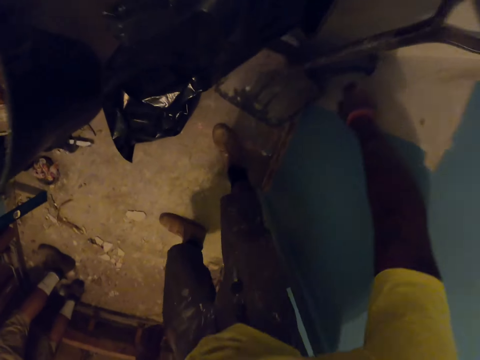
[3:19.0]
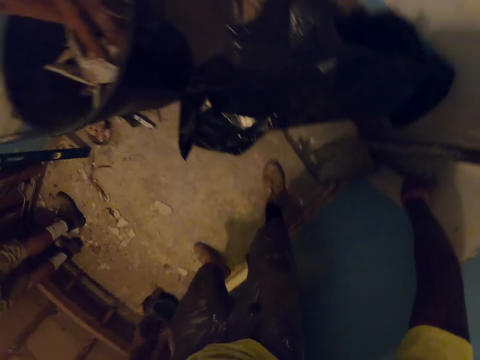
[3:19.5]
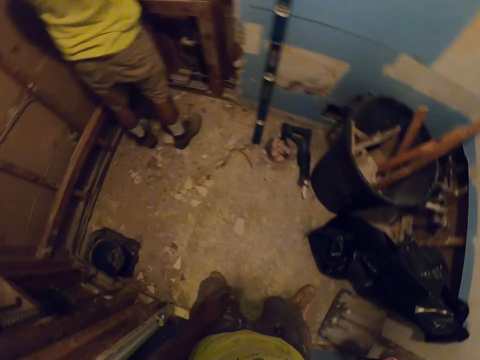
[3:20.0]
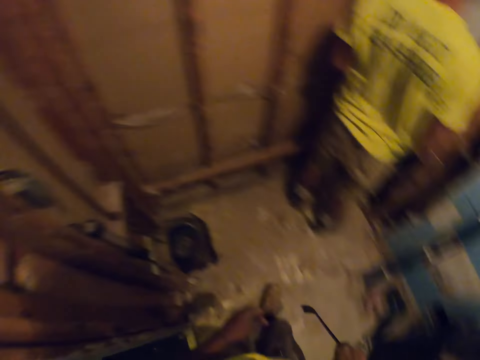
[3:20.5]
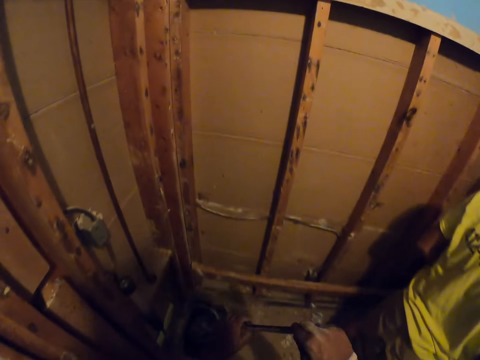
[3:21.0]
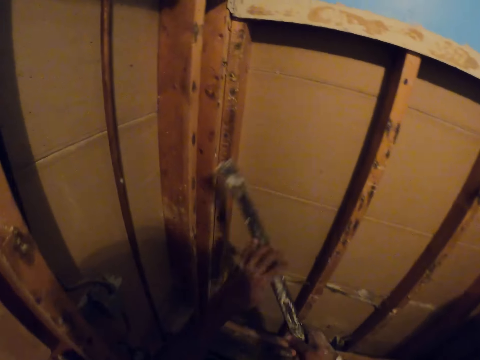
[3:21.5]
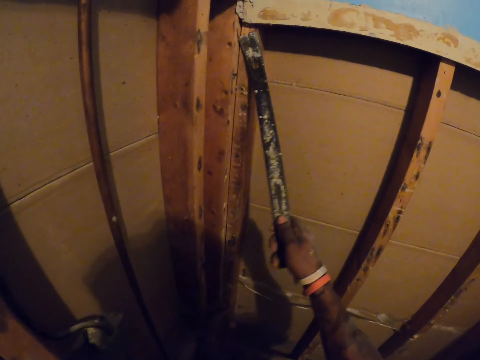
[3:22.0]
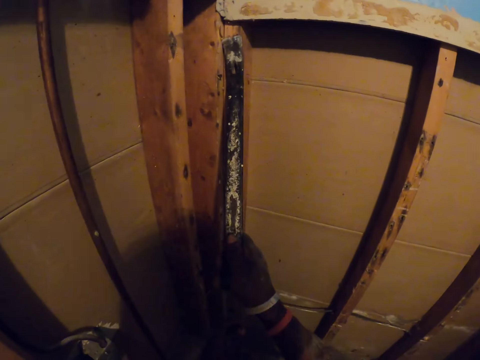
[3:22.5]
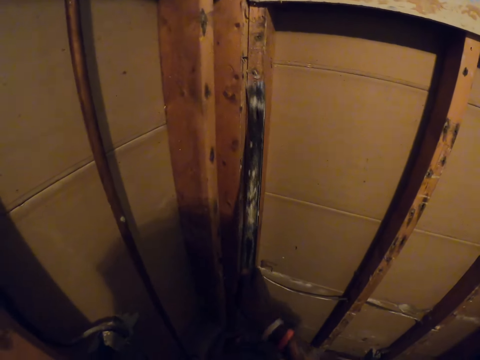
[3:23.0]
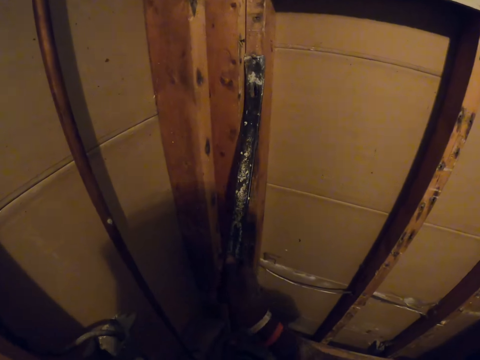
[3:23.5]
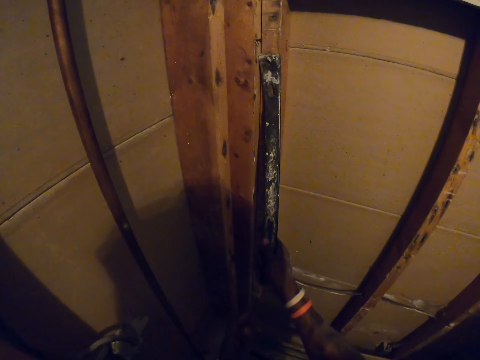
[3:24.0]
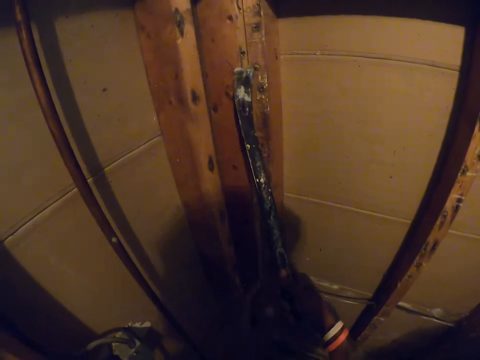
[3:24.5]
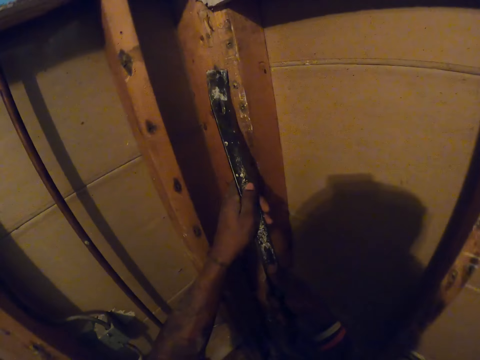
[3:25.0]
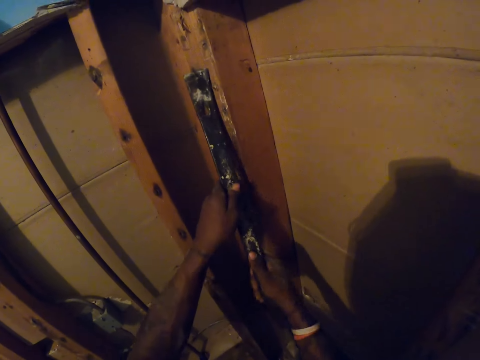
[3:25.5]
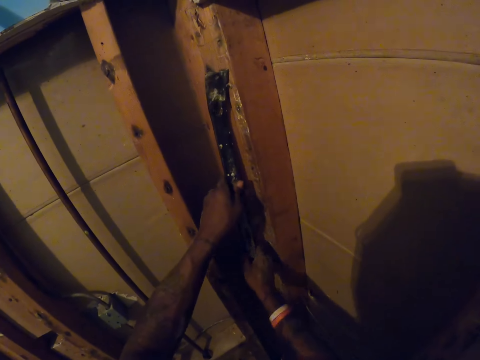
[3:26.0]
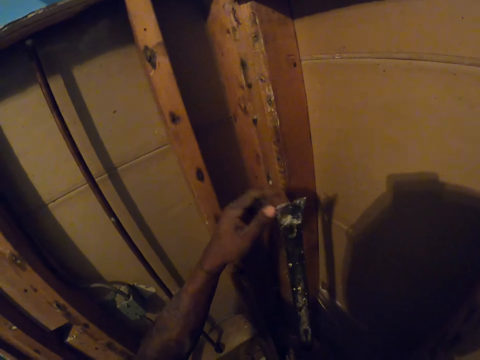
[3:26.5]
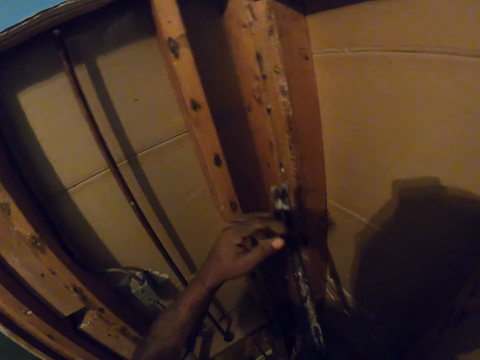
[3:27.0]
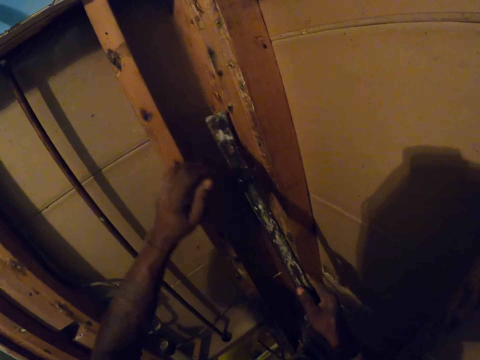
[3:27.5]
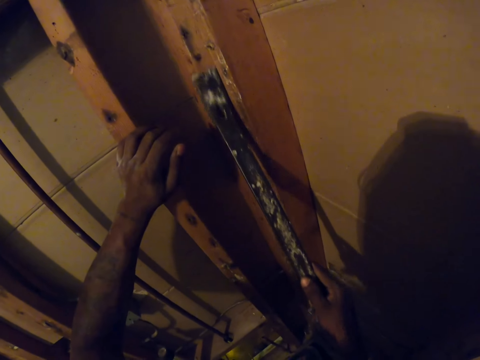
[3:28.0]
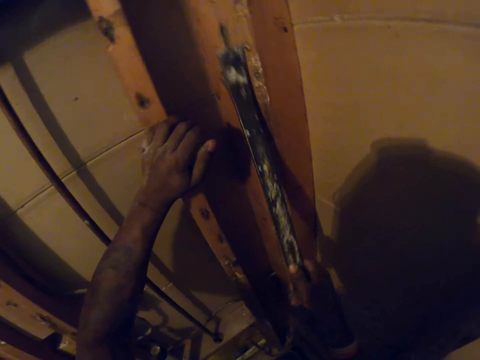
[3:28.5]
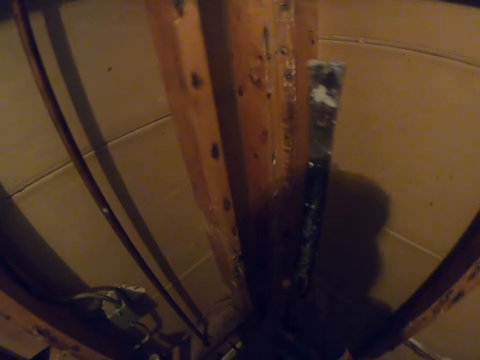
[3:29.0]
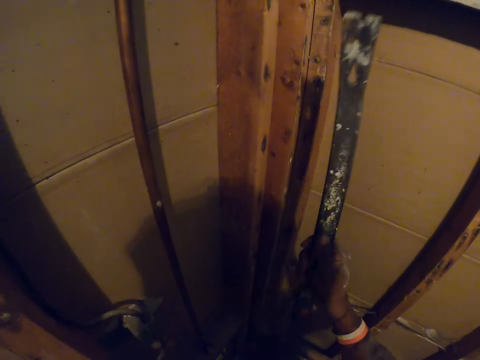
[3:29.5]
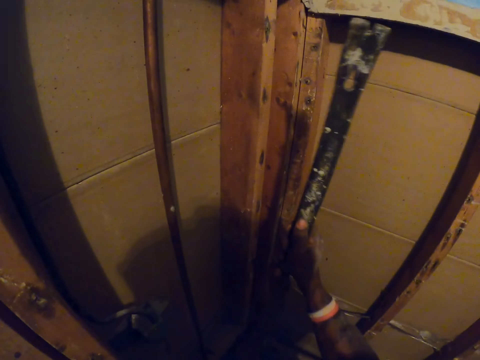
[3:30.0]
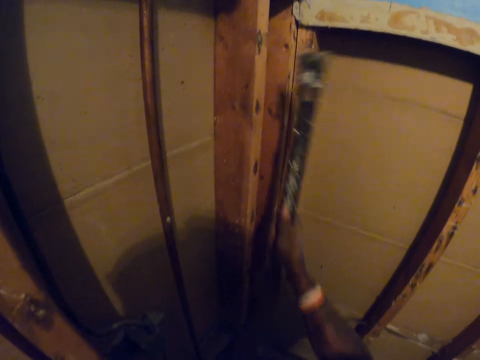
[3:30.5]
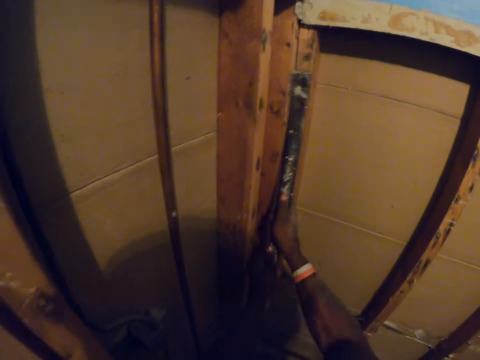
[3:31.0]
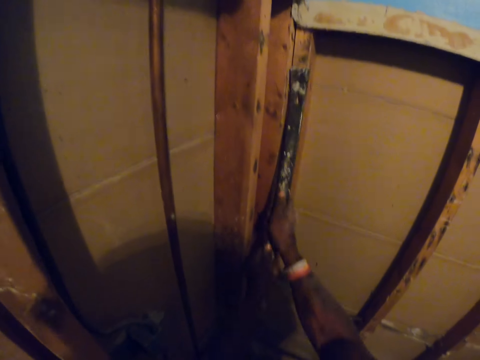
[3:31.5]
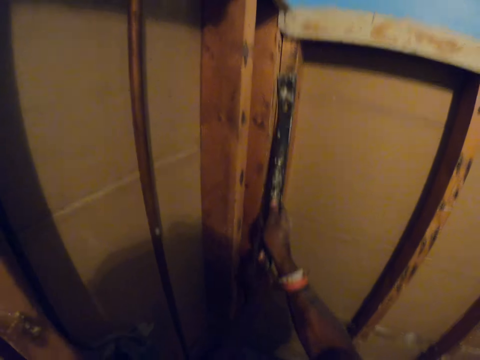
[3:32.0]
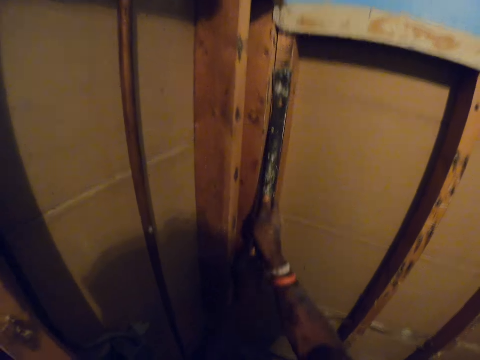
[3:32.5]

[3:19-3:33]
The camera wearer picks his ripping bar or metal bar from beside the shovel. He rips off nails from the wooden structure with the ripping bar. He removes the nail from the metal bar. He bangs the nail with the metal bar. He hits the wooden structure multiple times with the ripping bar.

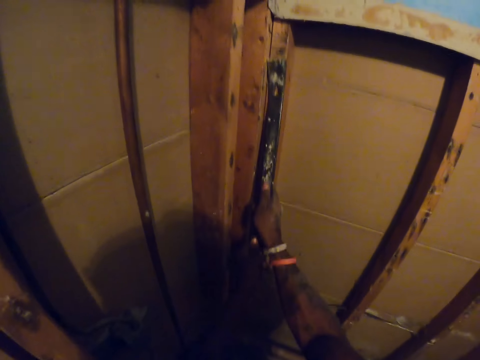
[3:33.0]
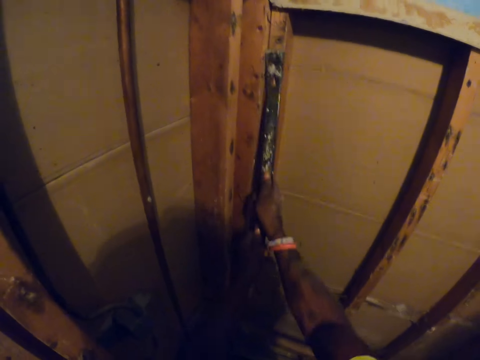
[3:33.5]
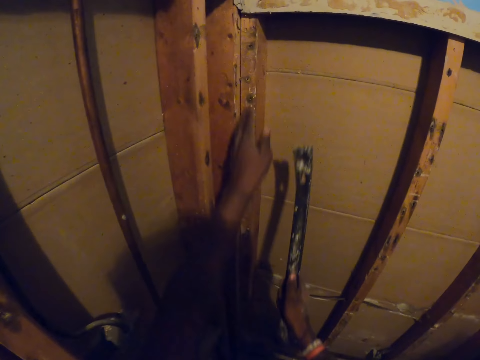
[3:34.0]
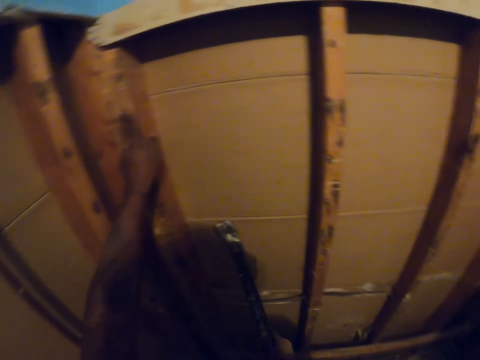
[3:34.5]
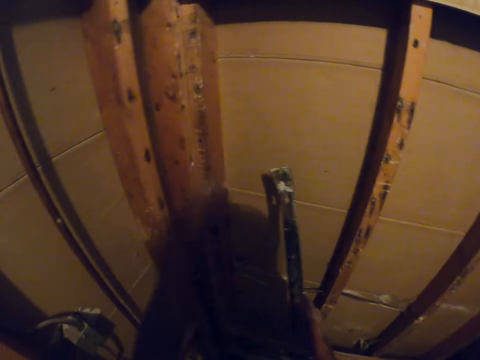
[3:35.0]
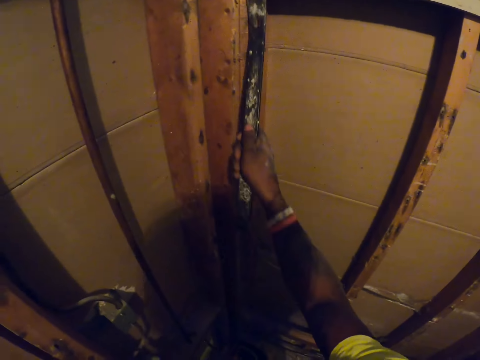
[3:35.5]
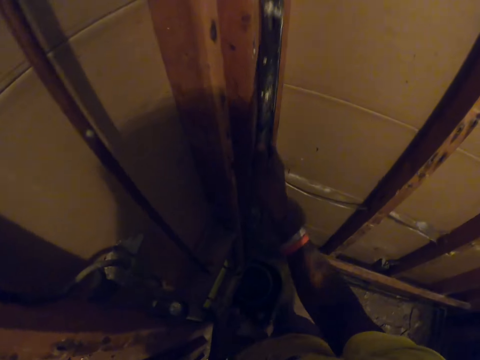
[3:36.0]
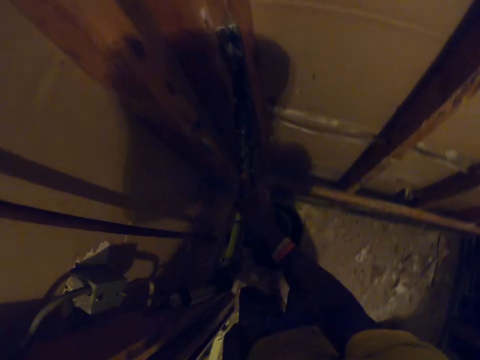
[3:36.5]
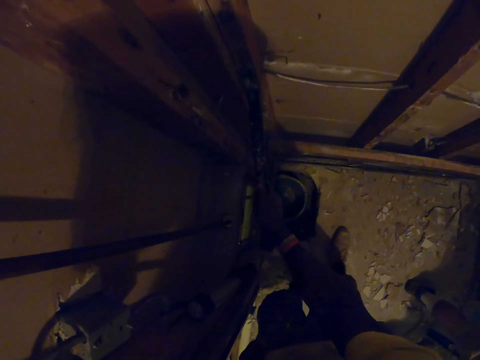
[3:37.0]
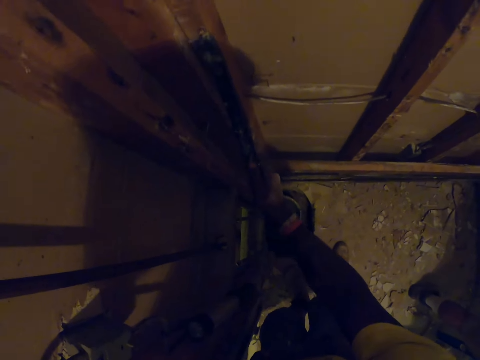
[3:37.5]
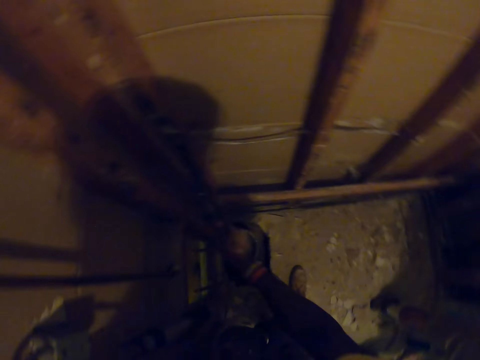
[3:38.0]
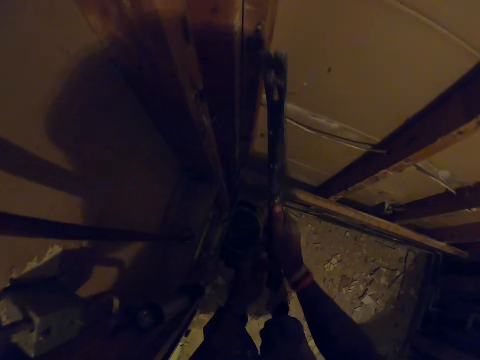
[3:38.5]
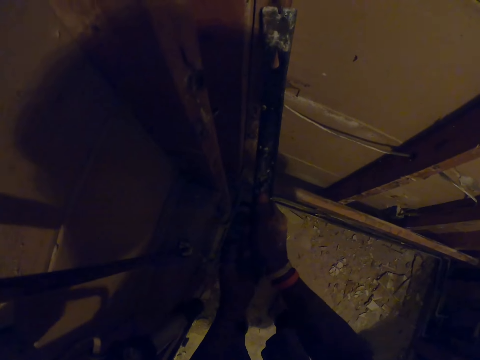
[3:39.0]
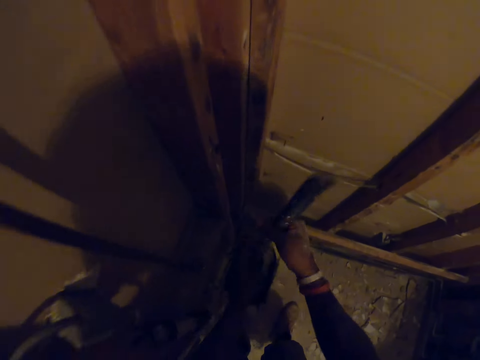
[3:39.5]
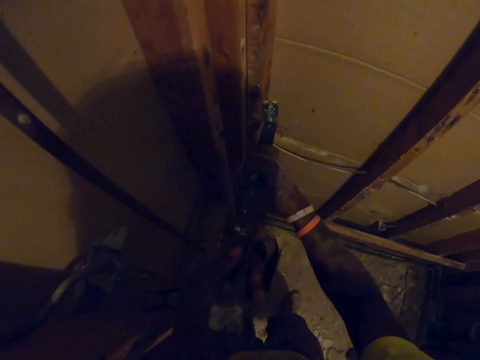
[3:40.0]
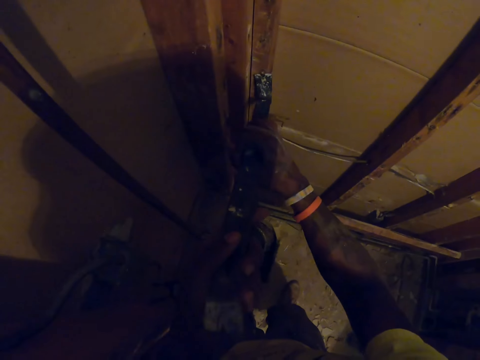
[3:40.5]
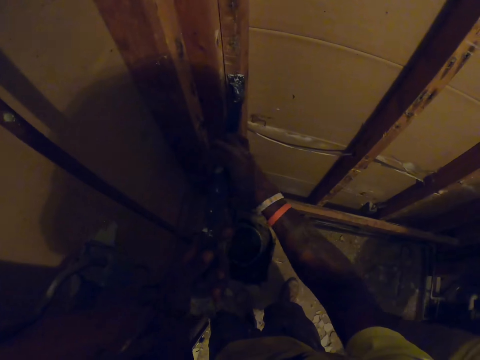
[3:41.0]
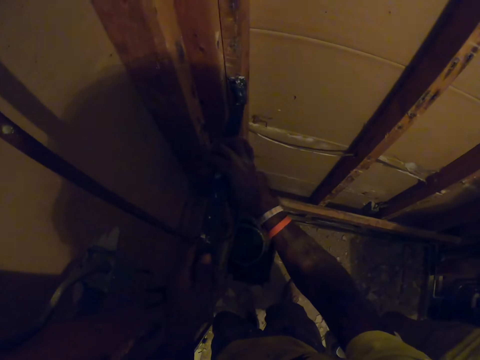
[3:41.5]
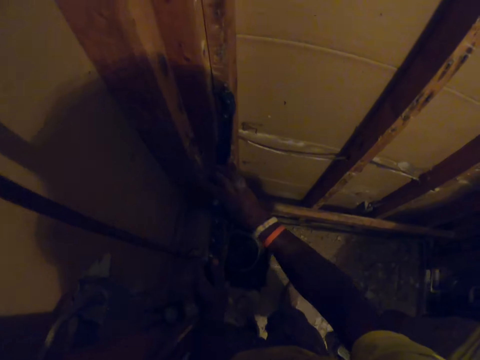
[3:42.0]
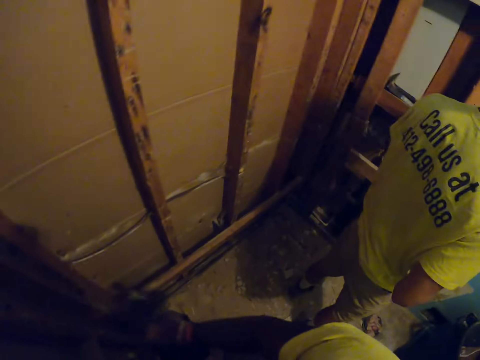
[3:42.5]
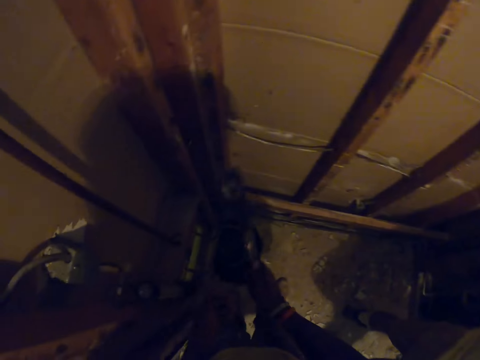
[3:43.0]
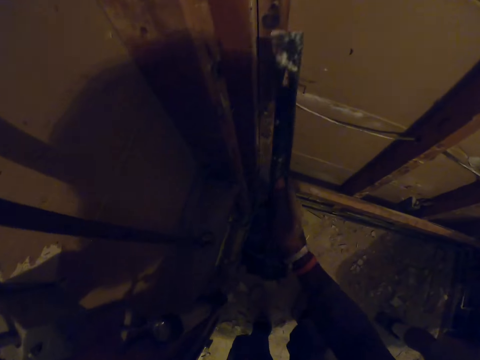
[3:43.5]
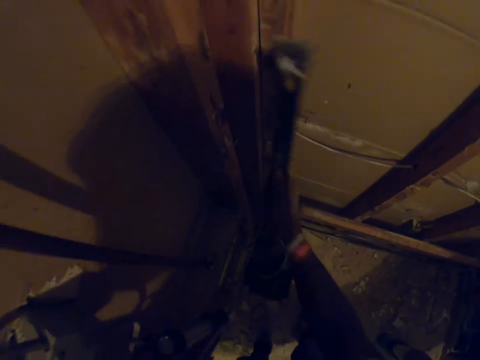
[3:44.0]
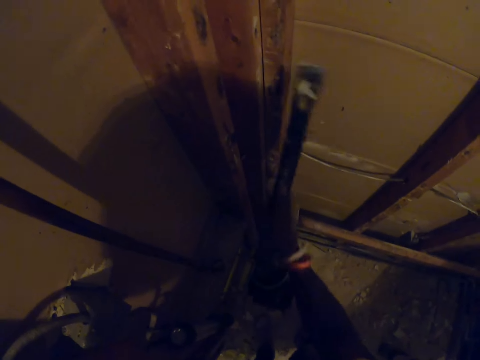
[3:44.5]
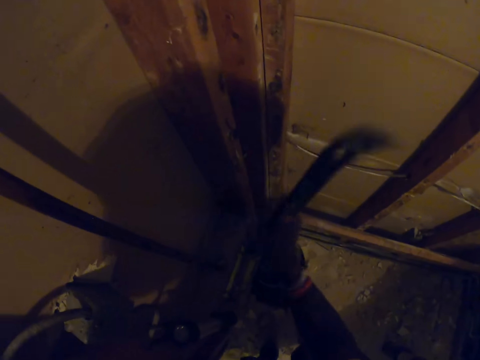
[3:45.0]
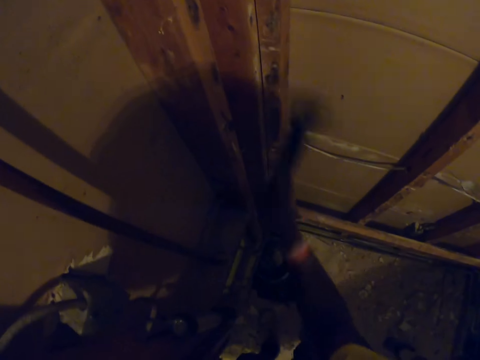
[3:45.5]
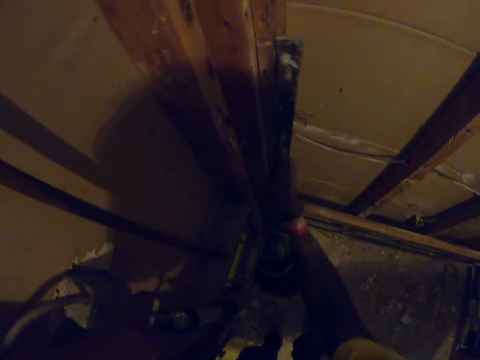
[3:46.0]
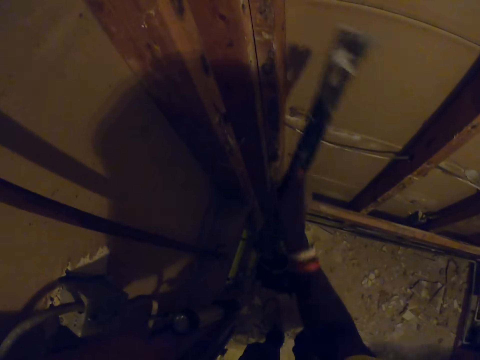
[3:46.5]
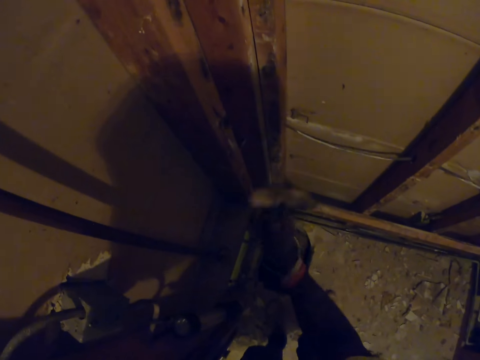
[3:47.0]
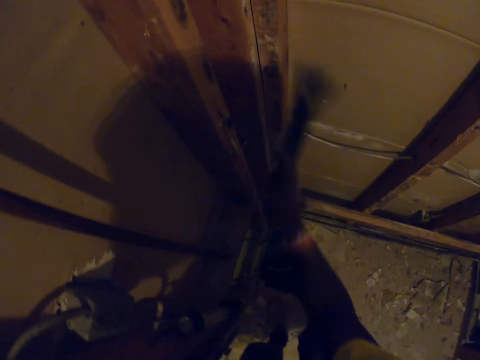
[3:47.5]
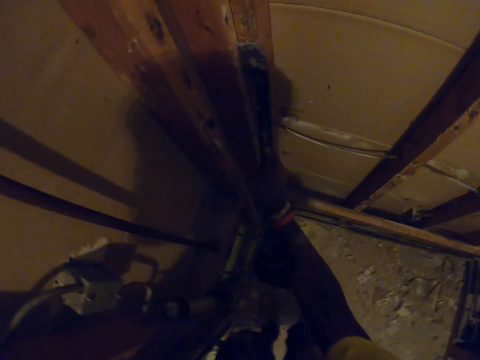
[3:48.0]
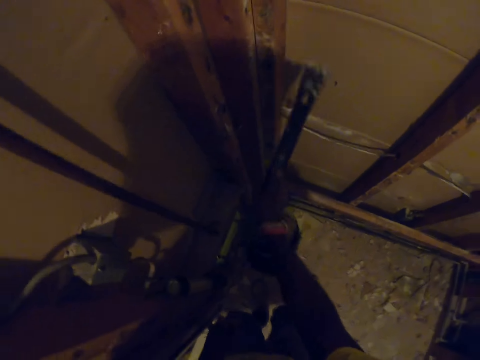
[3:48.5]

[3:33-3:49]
The camera wearer touches the wooden structure with his left hand. He moves his ripping bar or metal bar on the wooden structure. He turns the metal bar. He tries ripping off nails from the wooden structure with the ripping bar. He bangs the nail with the metal bar. He hits the wooden structure multiple times with the ripping bar. He touches the wood.
